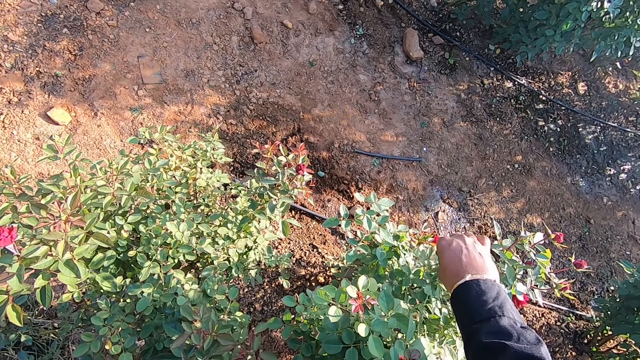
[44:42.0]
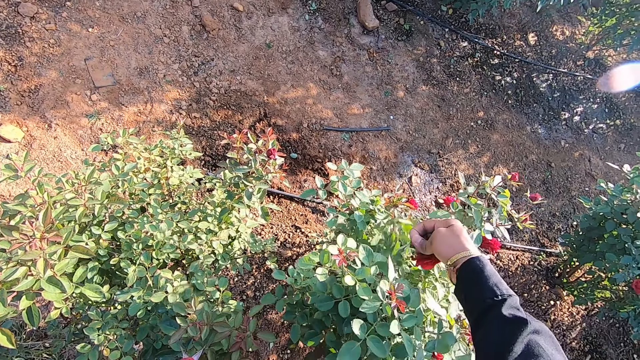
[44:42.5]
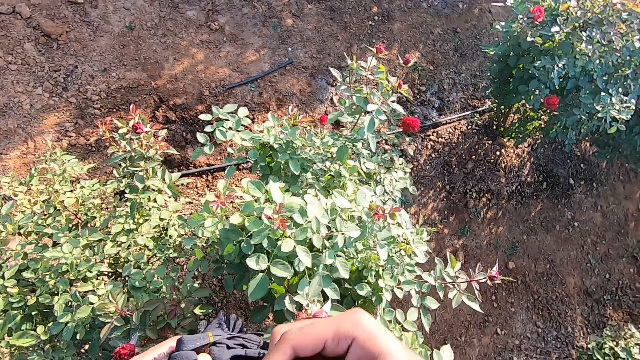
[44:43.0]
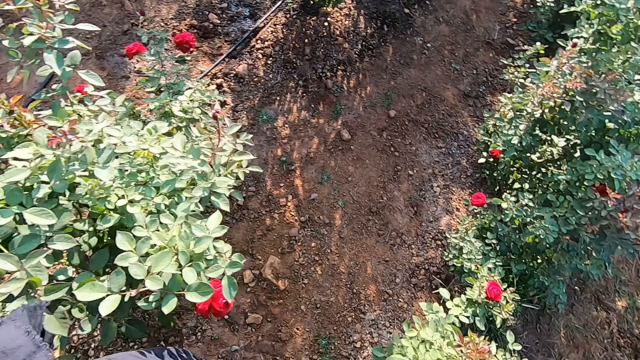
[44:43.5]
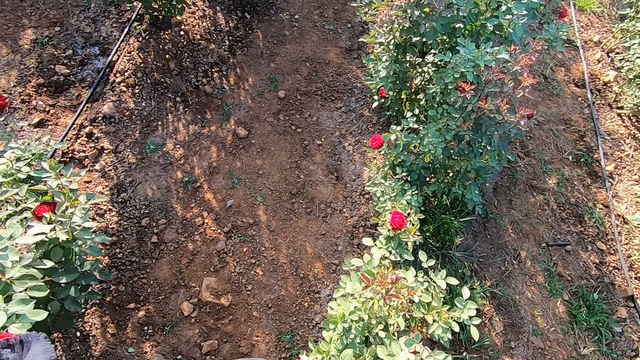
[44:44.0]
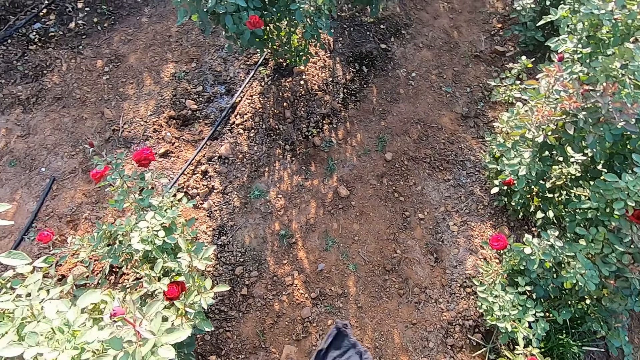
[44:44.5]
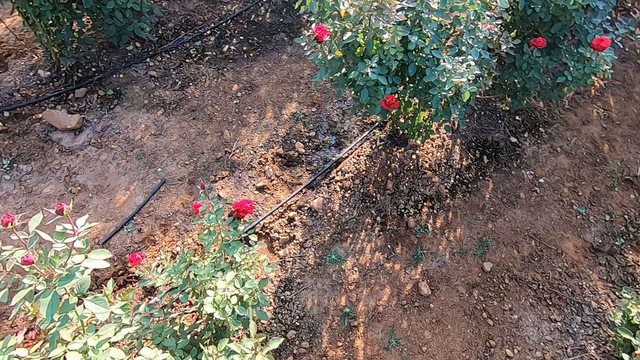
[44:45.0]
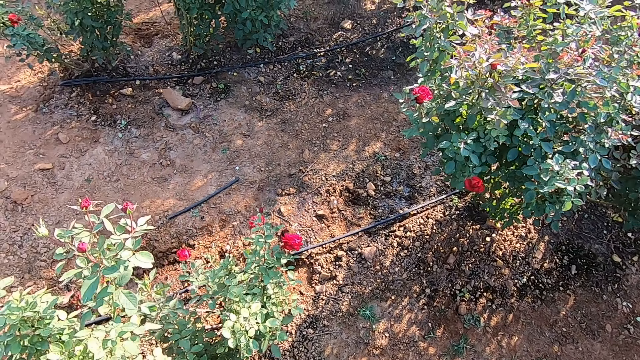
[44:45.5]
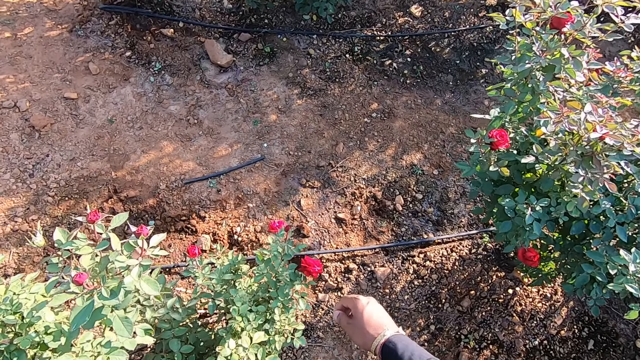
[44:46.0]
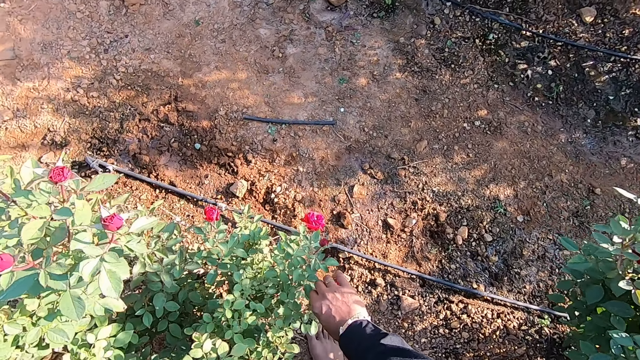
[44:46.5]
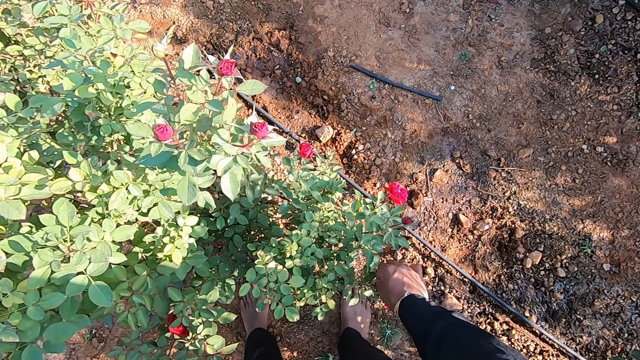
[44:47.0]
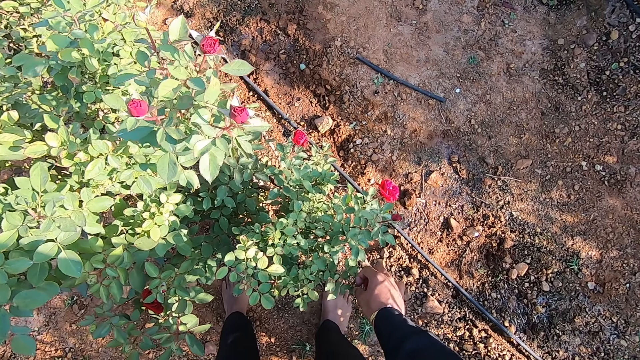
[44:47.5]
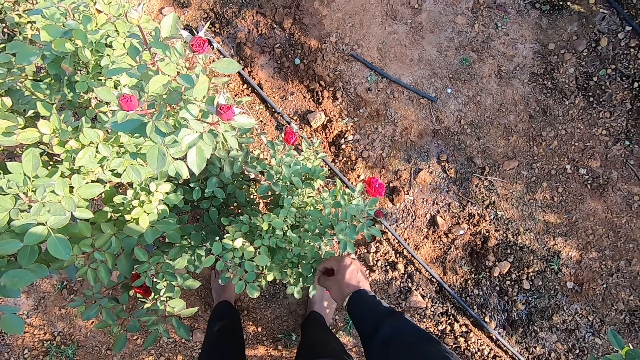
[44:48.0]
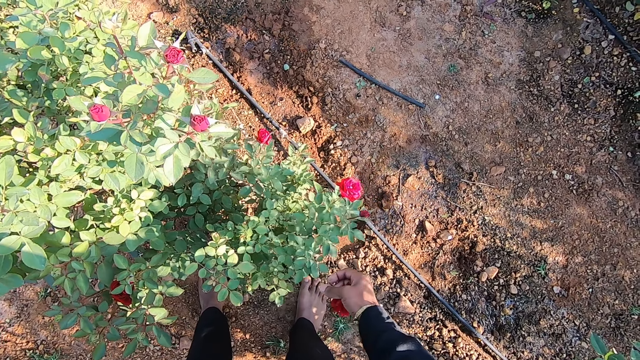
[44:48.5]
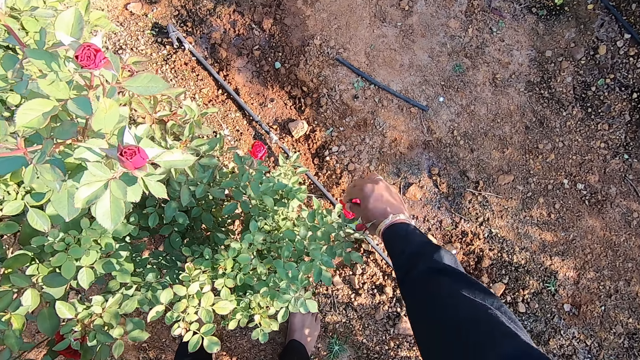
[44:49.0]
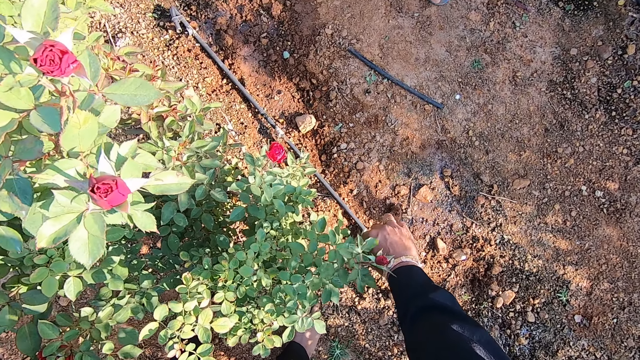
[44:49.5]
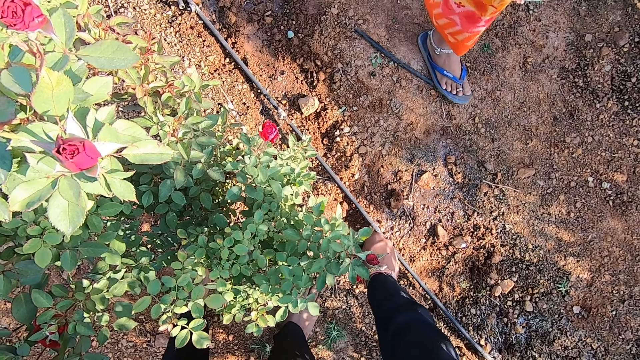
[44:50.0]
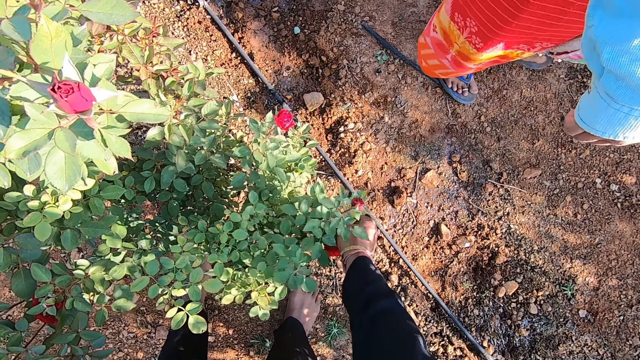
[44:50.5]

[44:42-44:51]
The camera wearer talks to a man. He drops the rose flower in the fabric with his right hand. He talks to the man and moves towards another side of the bush. He plucks a rose flower from the plantation with his right hand. He plucks a rose flower again.

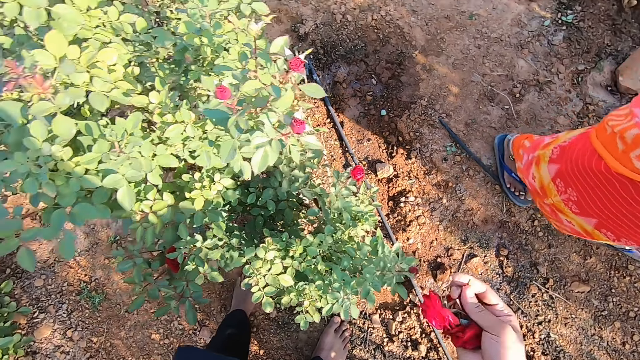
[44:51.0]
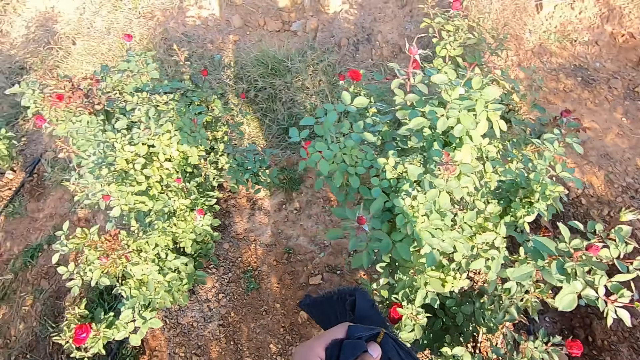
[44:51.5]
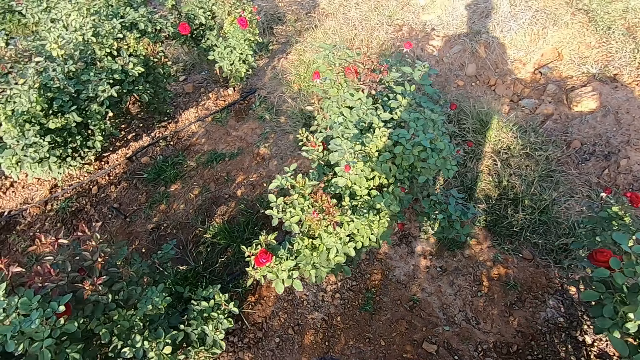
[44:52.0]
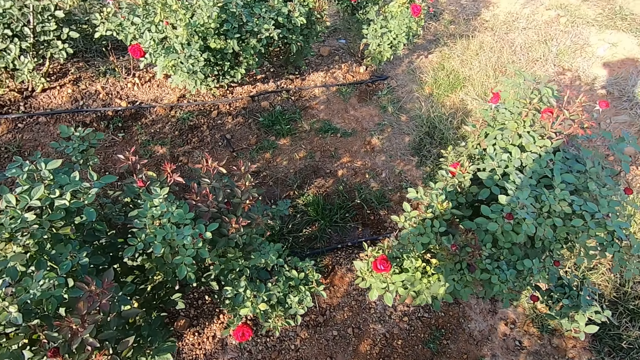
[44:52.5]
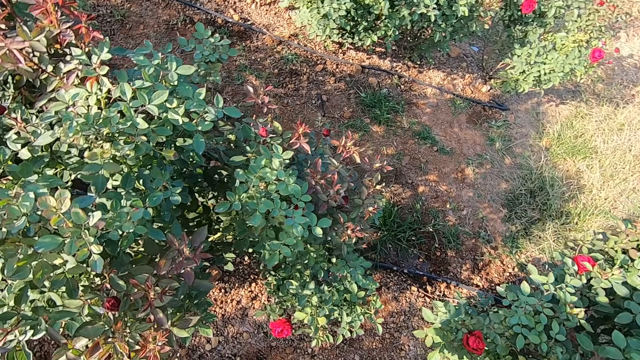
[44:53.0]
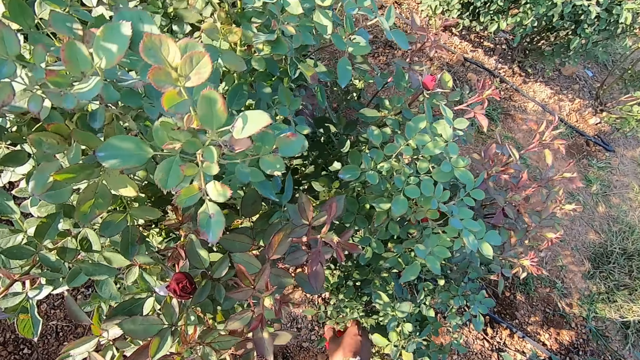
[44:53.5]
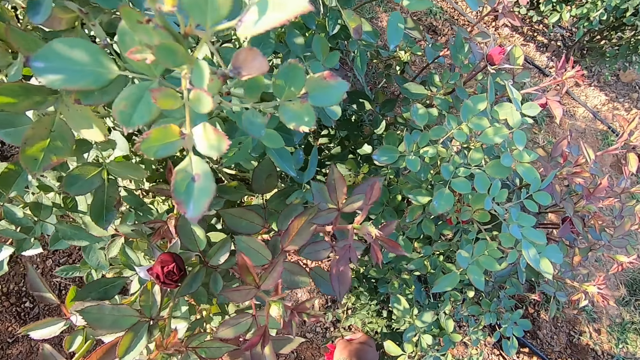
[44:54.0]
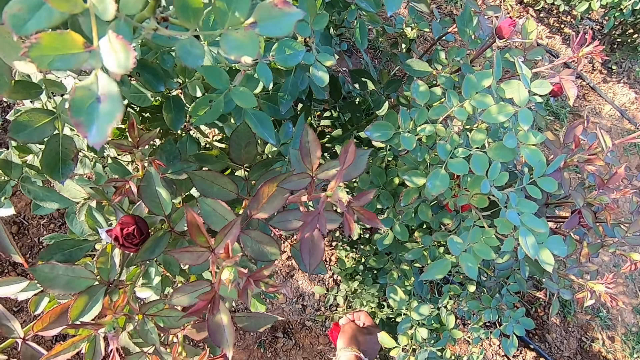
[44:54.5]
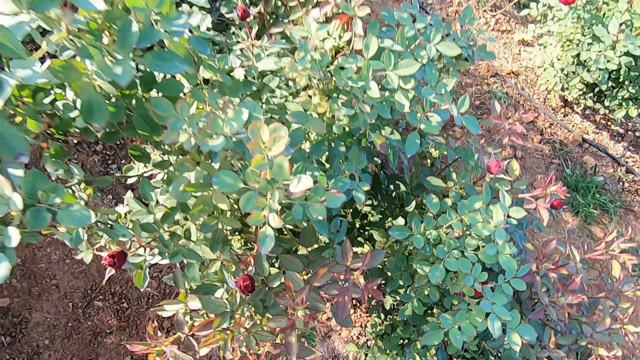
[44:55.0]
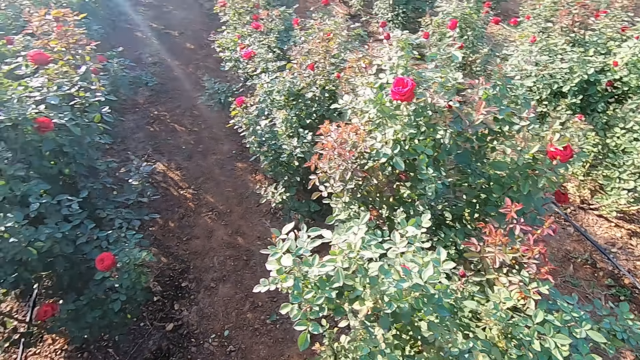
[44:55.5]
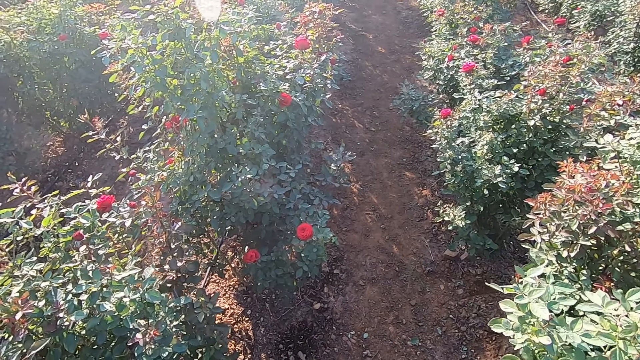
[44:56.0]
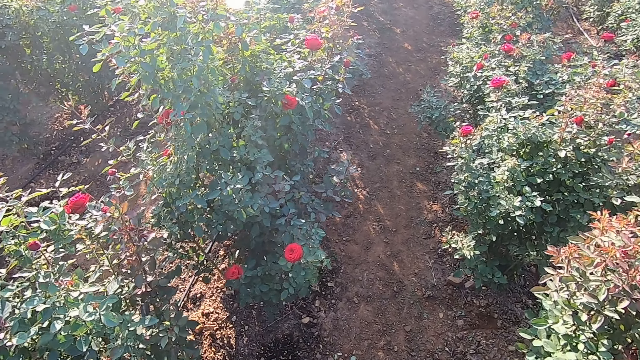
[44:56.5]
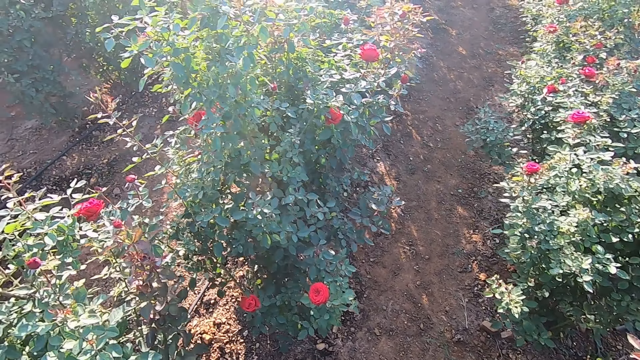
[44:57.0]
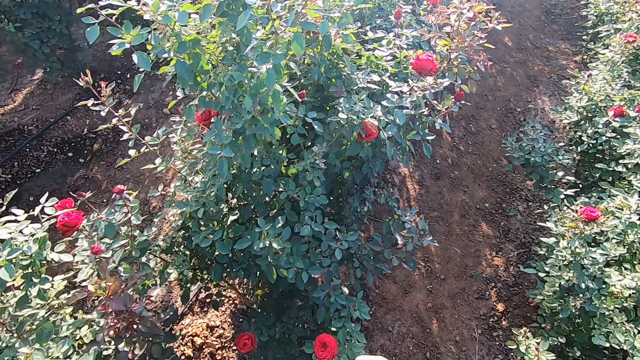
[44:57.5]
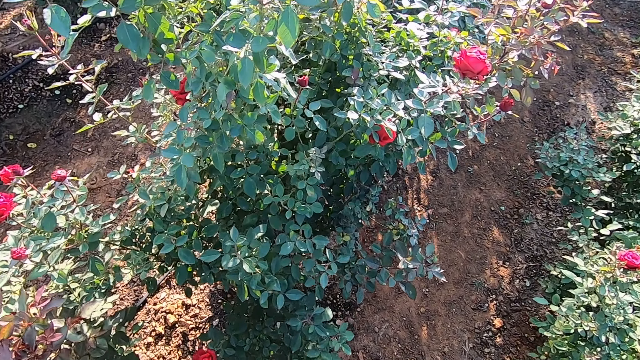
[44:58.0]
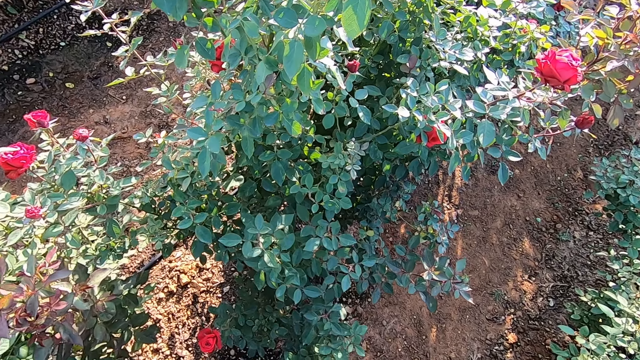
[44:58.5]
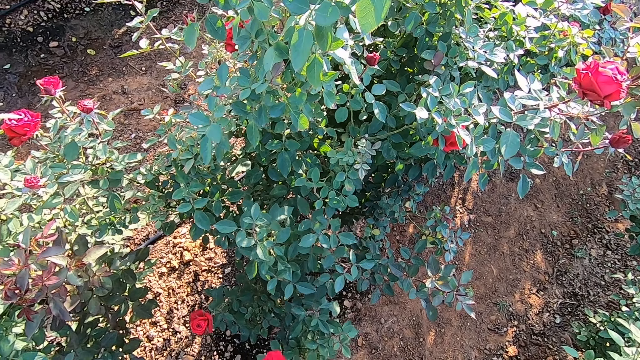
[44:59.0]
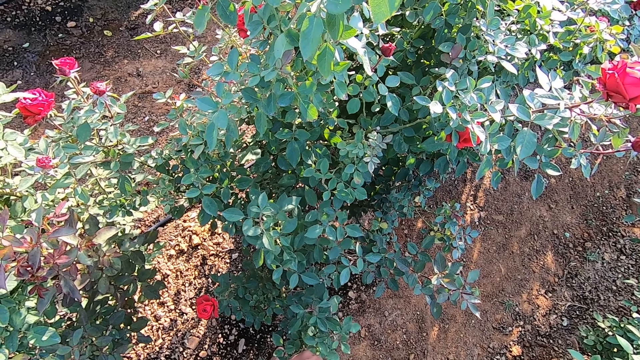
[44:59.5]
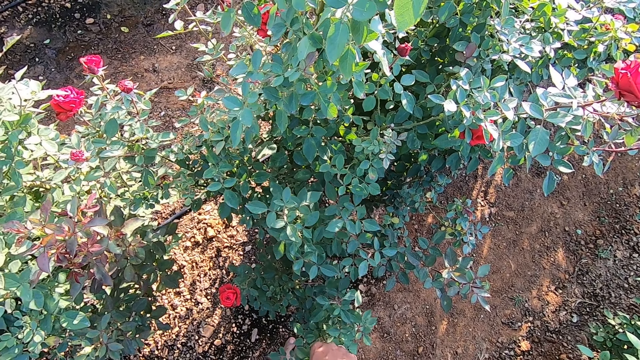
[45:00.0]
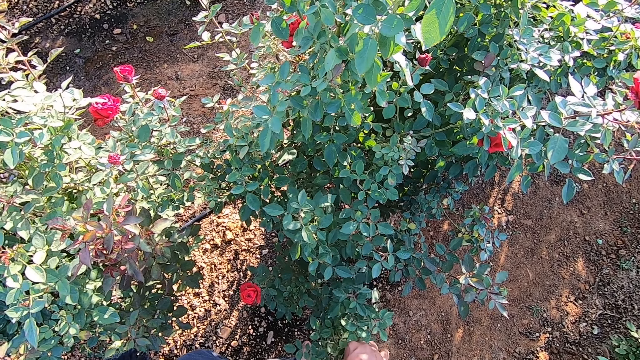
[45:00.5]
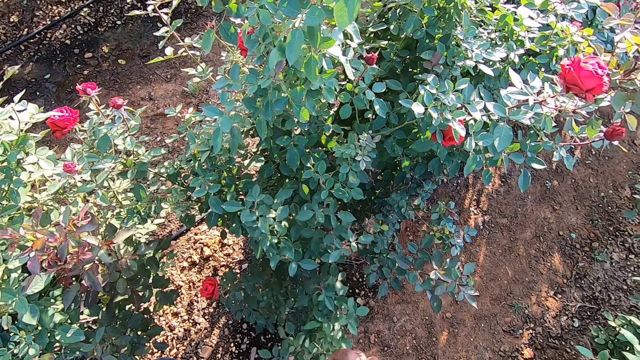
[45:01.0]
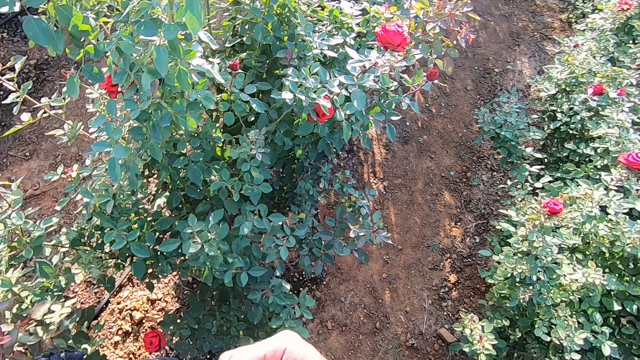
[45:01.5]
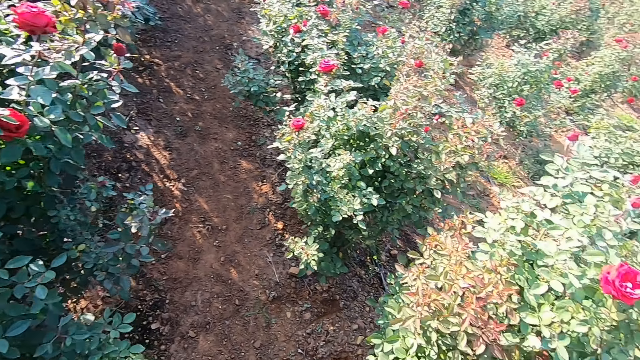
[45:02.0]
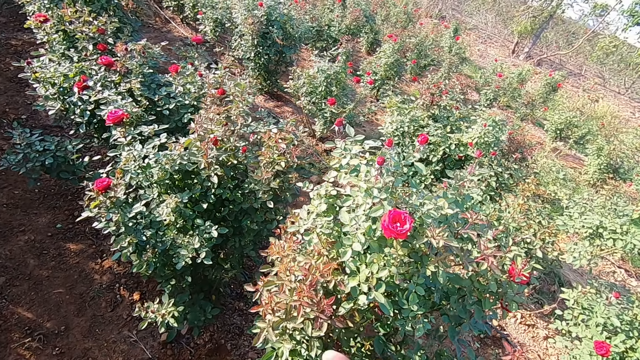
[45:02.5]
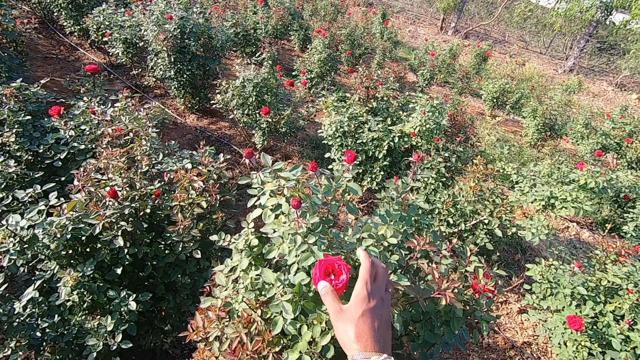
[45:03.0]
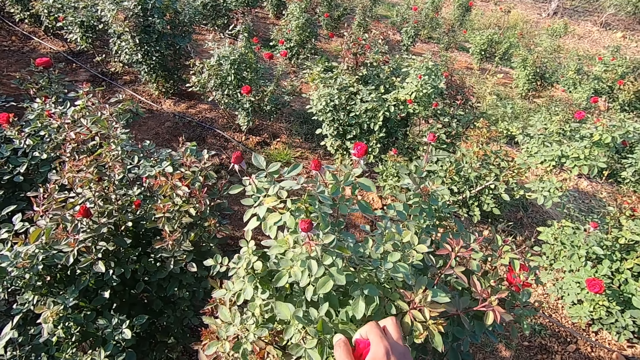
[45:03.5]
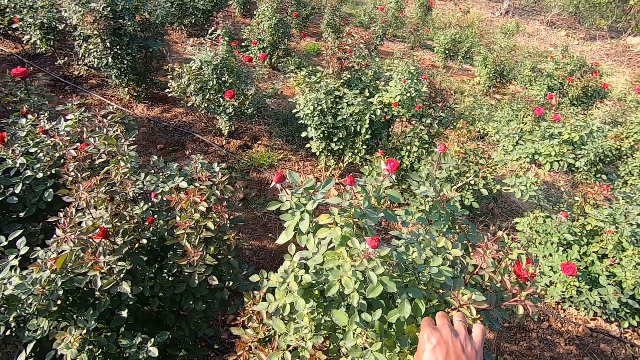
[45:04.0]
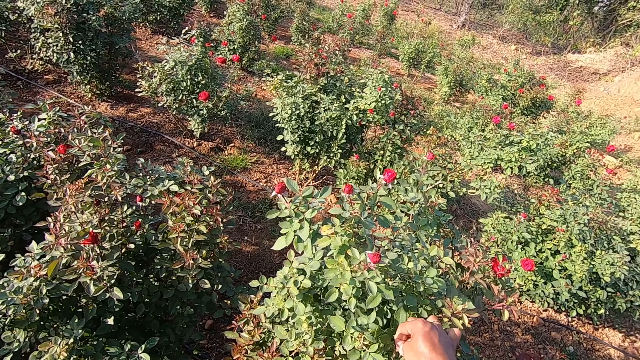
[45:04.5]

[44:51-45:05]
The camera wearer drops the rose flower in the fabric or scarf with his right hand. He moves towards another bush and talks to a man. He plucks a rose flower from the plantation with his right hand. He talks to the man, moves towards another bush, and plucks the flower. He talks to the man, places the flower in the scarf, moves towards another bush, and talks to the man. He plucks the flower.
